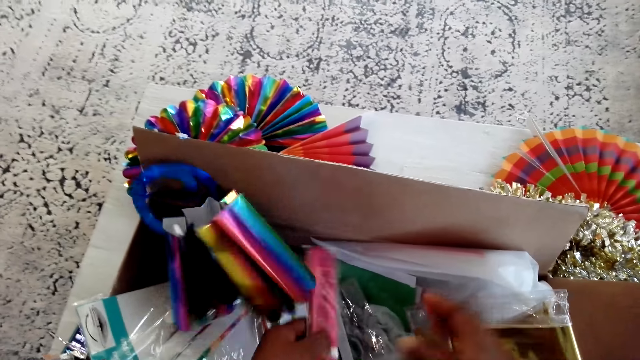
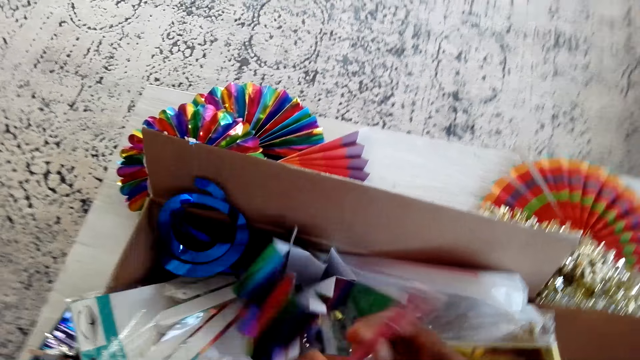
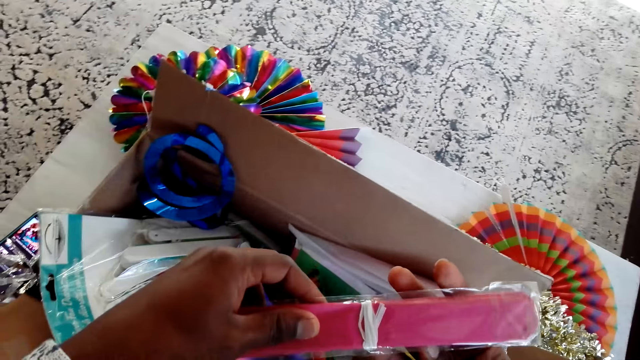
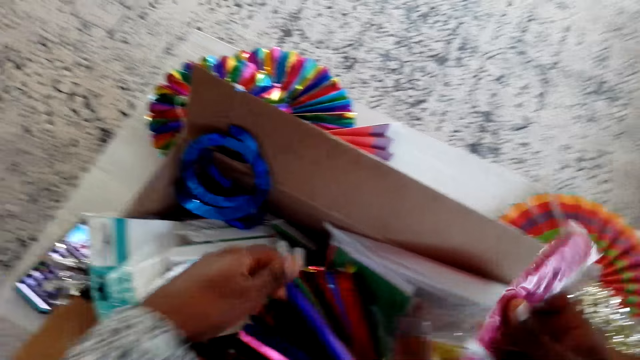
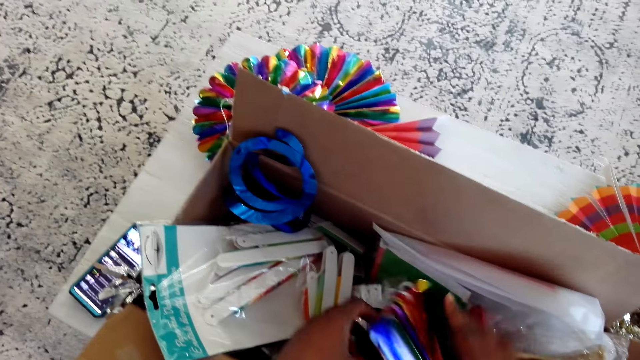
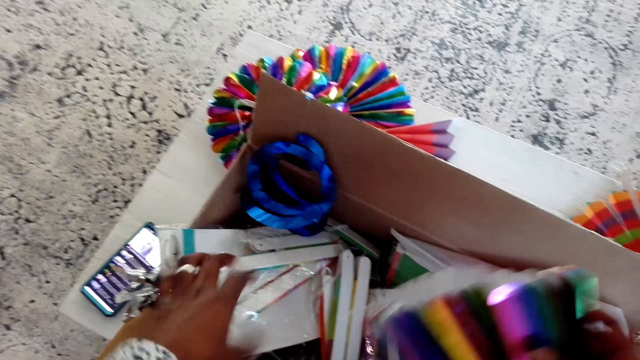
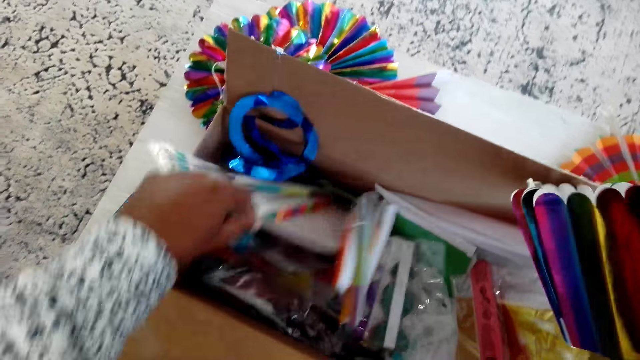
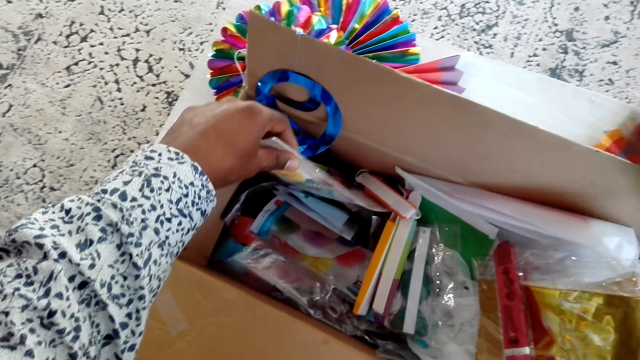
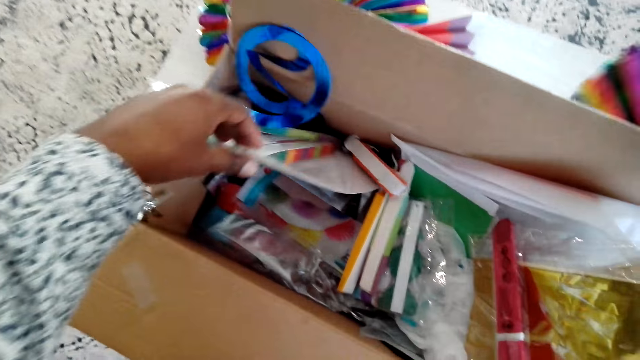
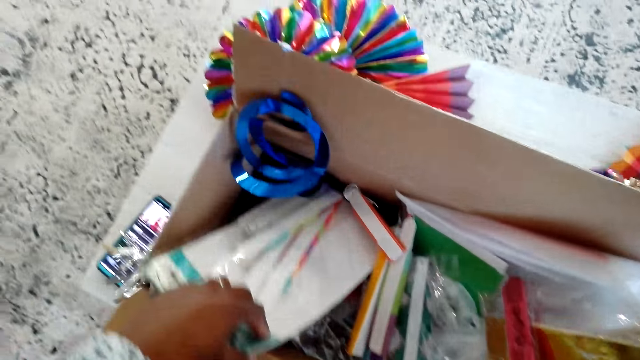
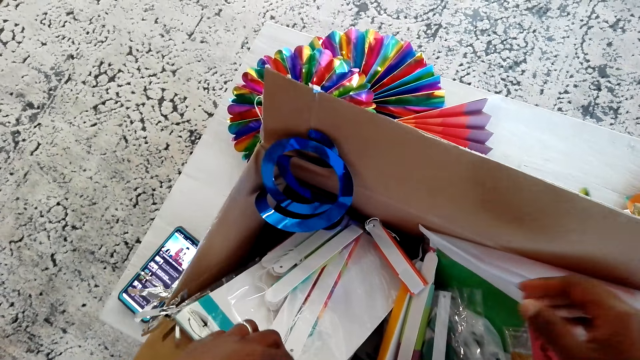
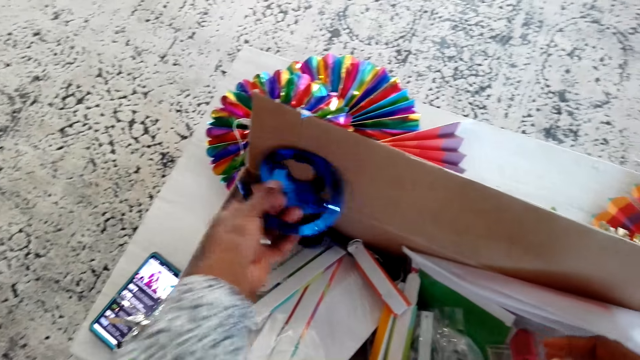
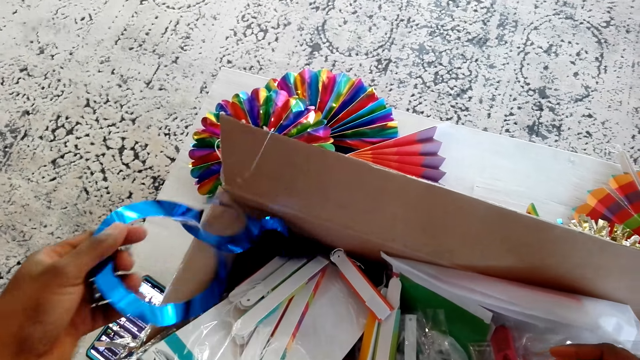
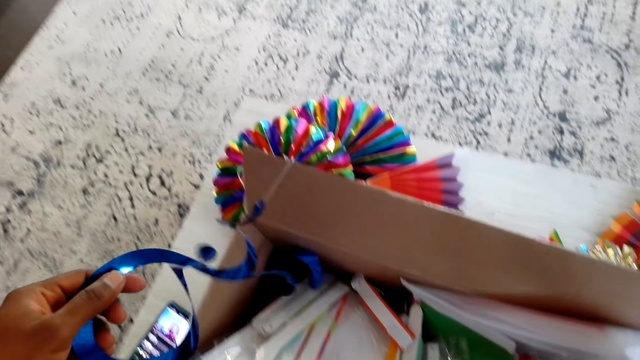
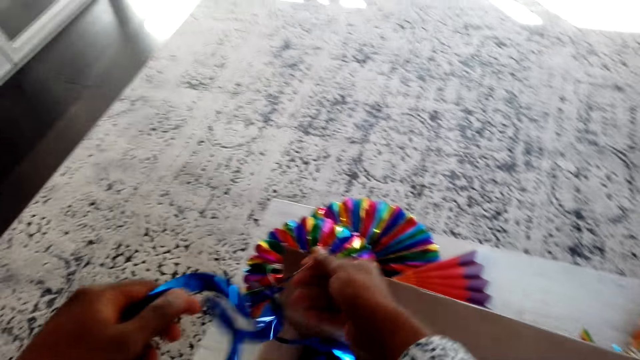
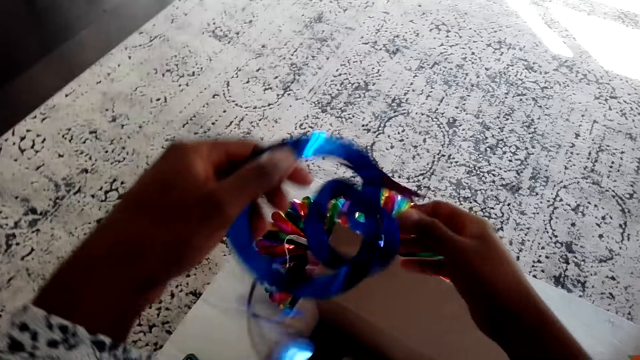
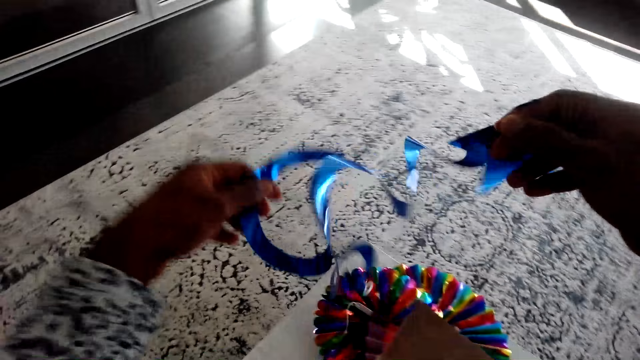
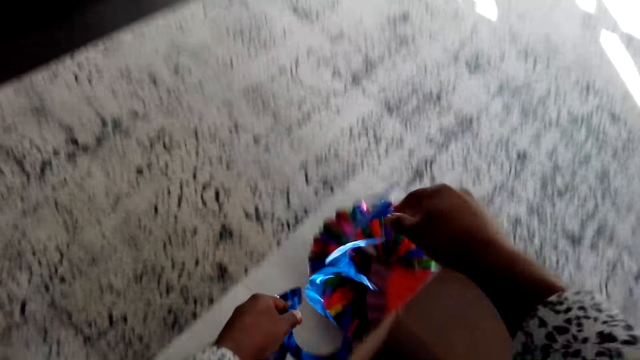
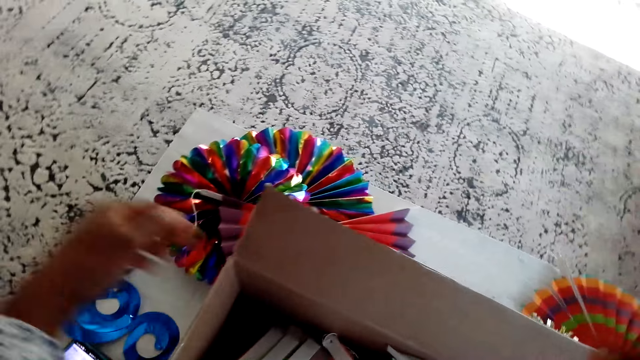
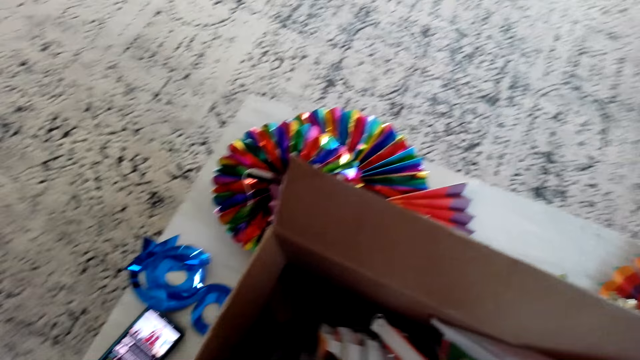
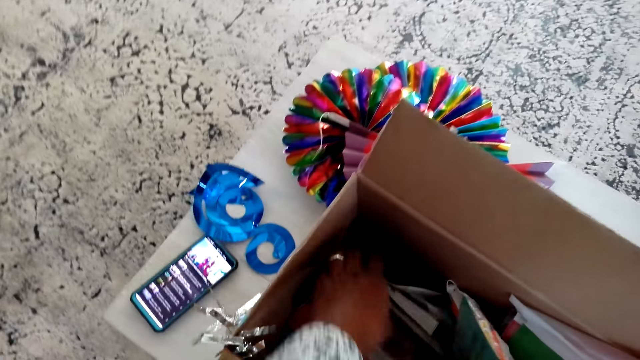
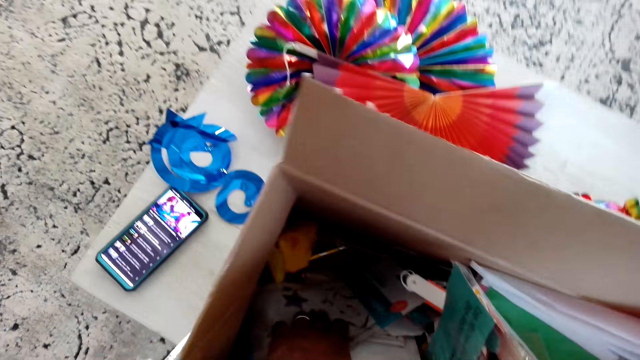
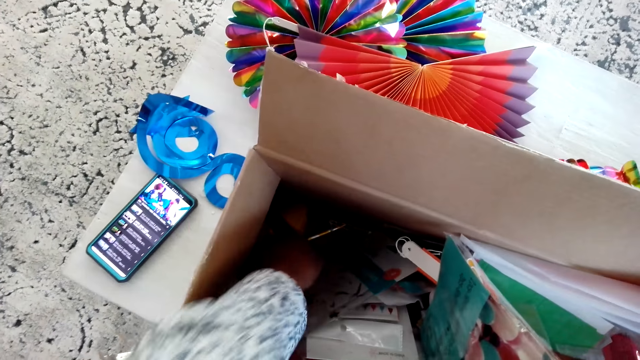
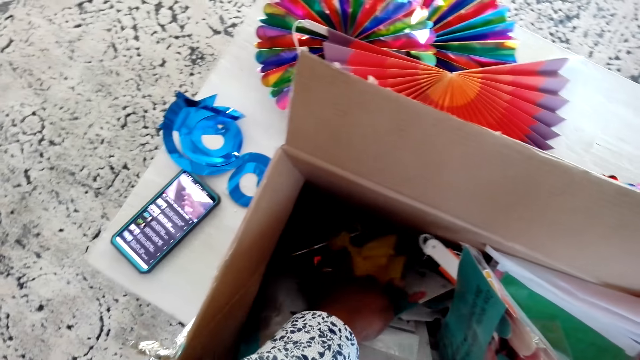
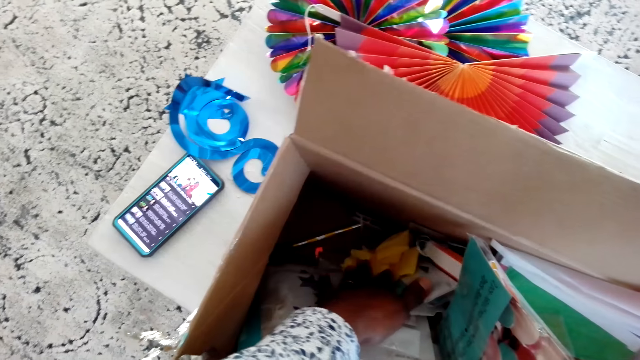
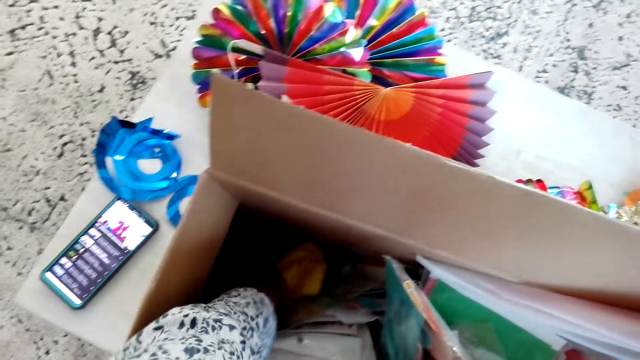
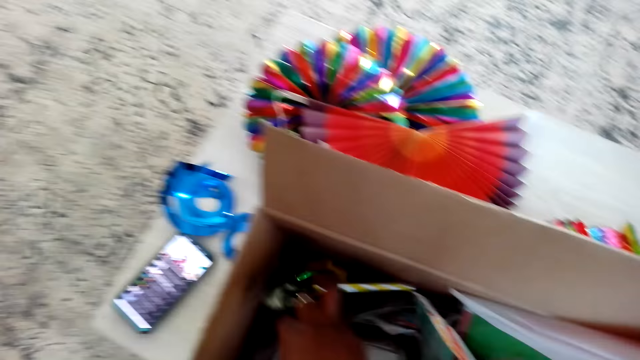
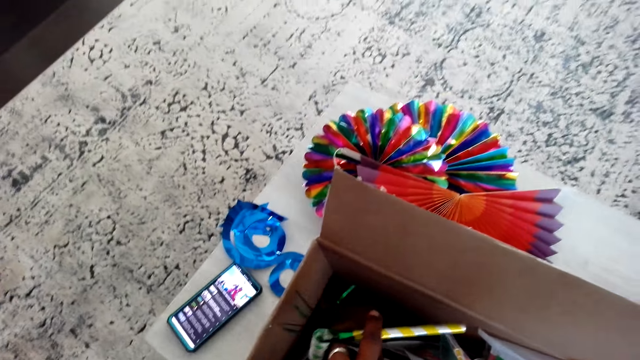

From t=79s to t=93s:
The camera wearer picks up a decorative paper. They look at the decorative paper. They sort the decoration in the box. They put the decorative paper in the box. They pick up the decorative paper. They put the decorative paper on the table. They touch the paper fan. They pull the decorative paper. They pick up the tinsel. They put the decorative paper on the table. They search in the box.

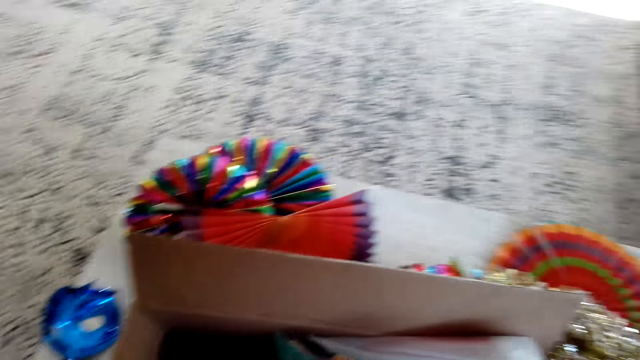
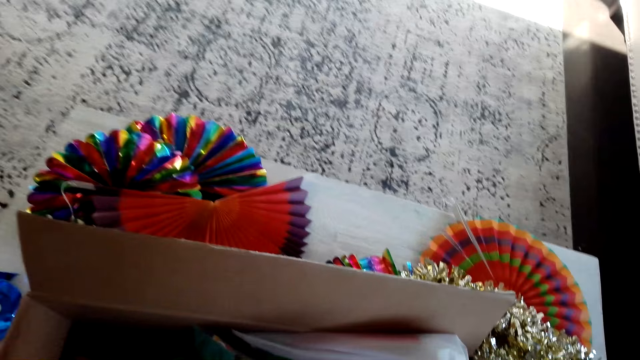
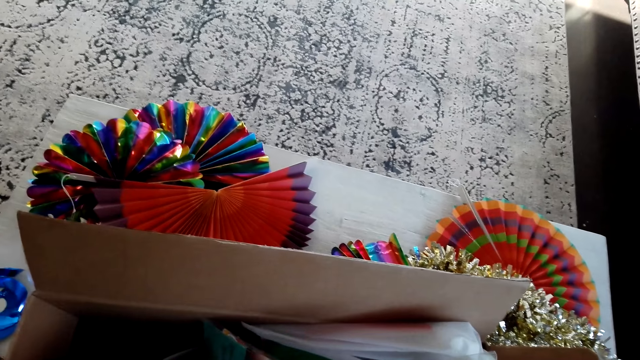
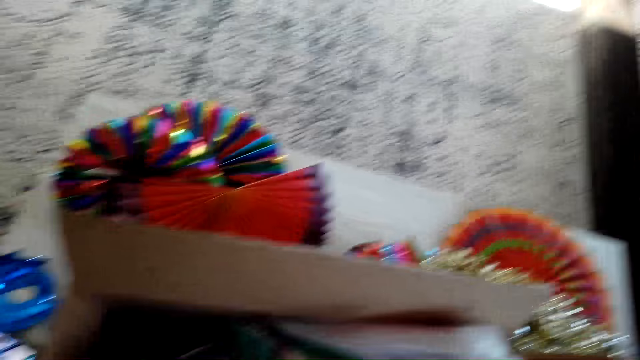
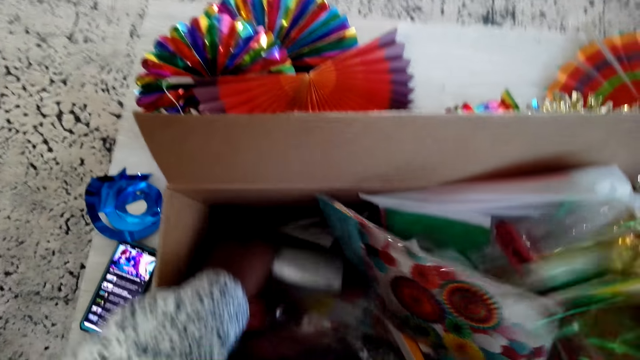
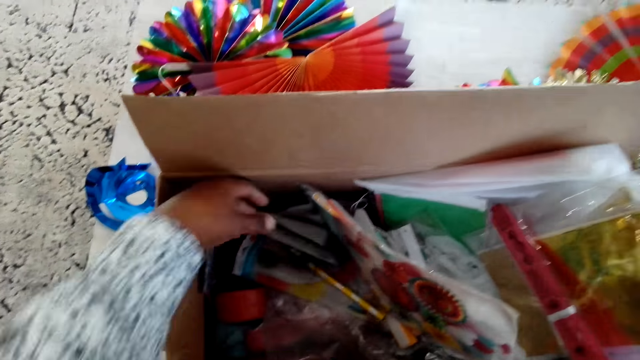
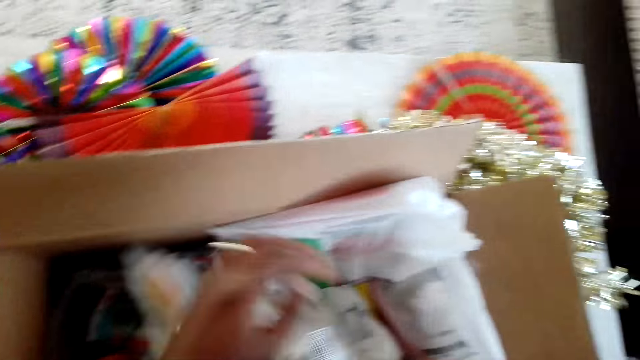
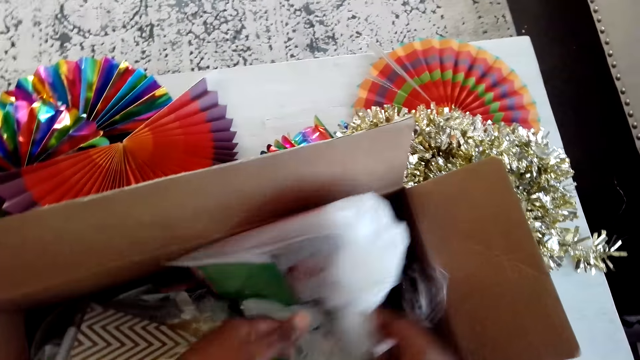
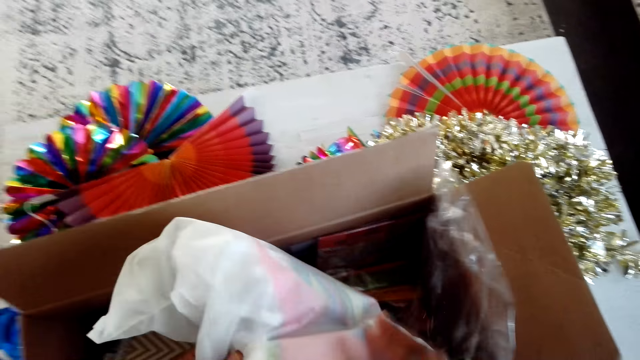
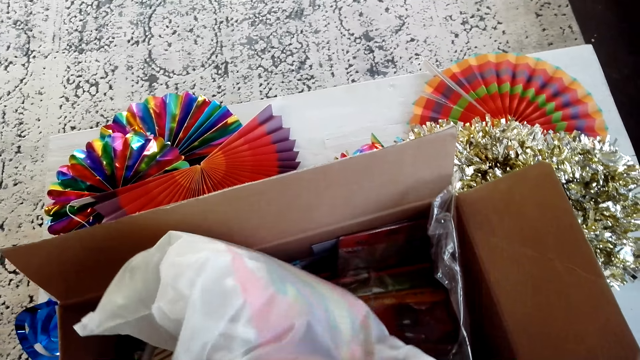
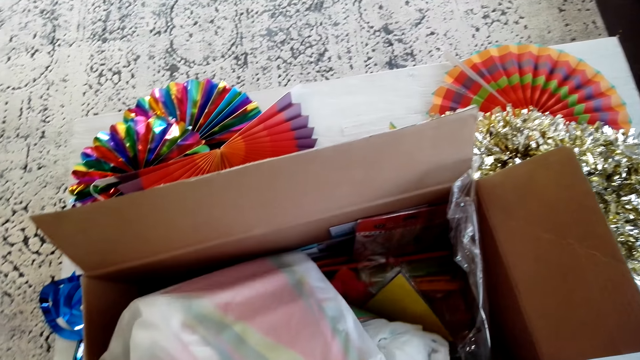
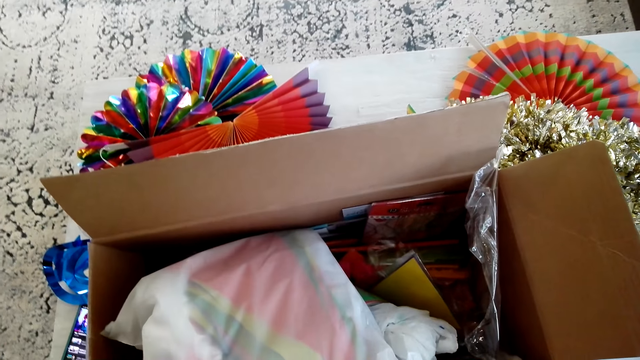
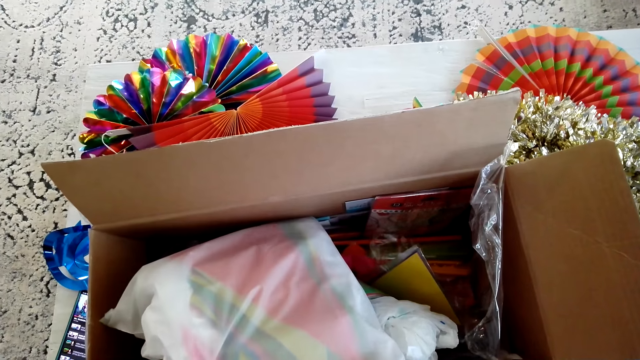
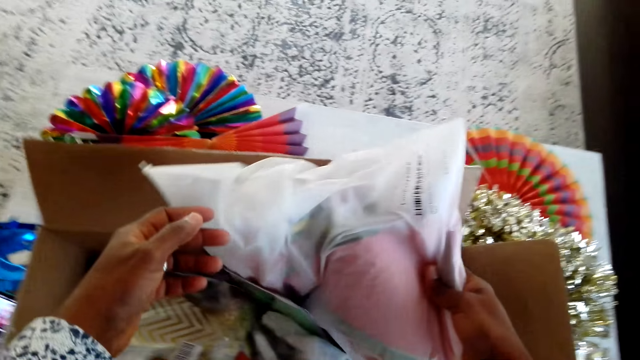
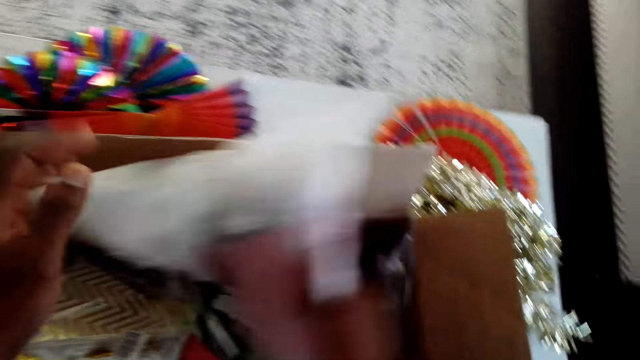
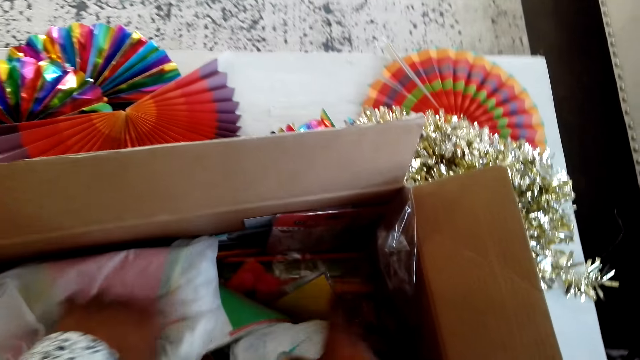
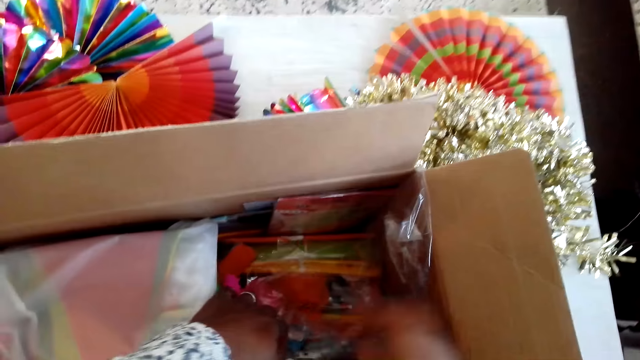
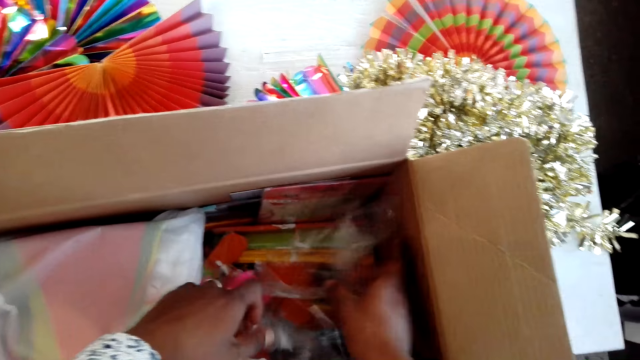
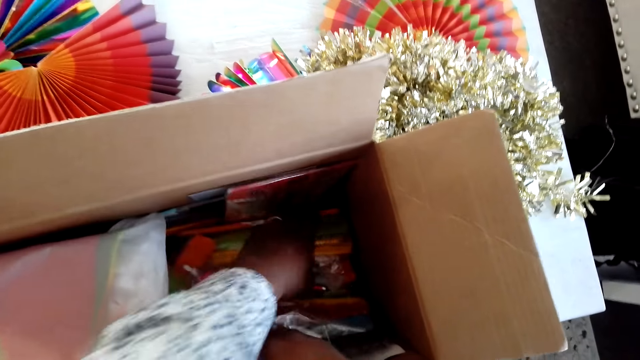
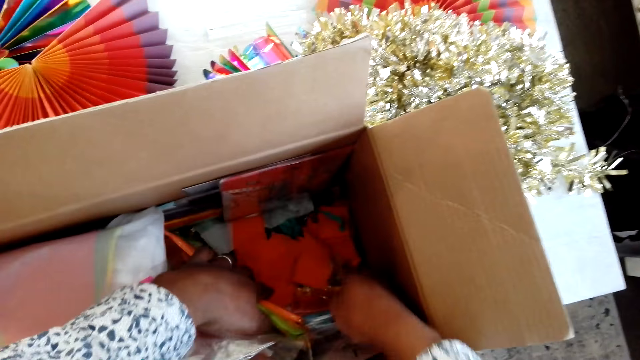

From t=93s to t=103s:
The camera wearer looks at the polythene paper. They pick up the bag. They search in the box.
